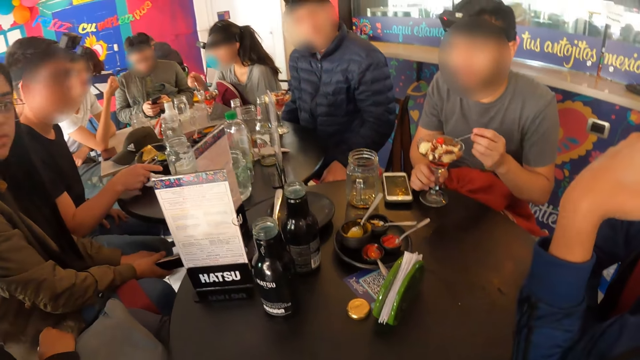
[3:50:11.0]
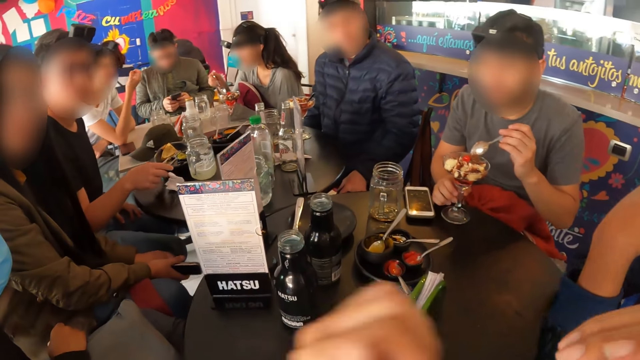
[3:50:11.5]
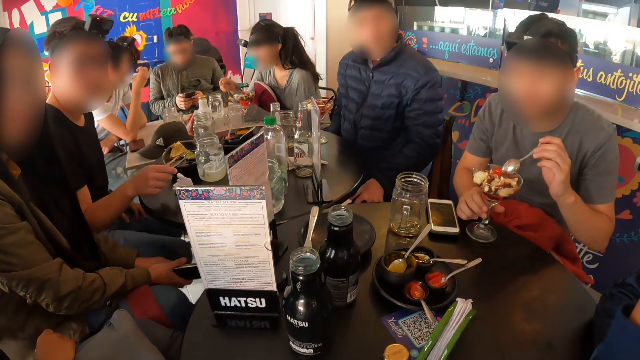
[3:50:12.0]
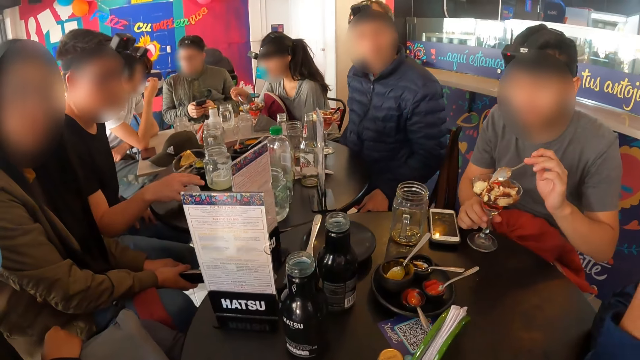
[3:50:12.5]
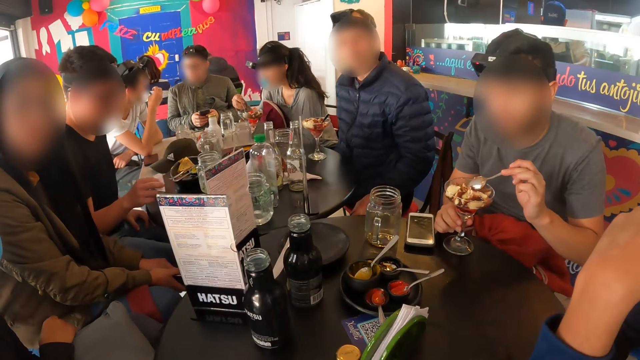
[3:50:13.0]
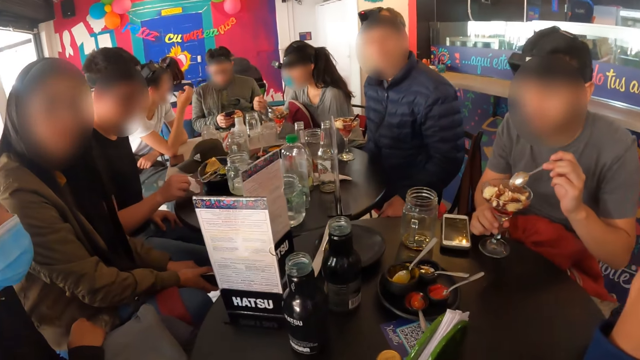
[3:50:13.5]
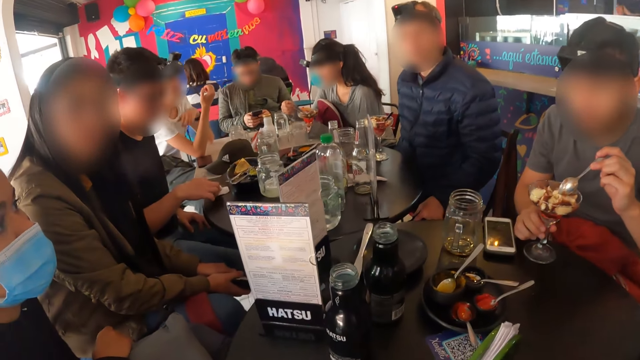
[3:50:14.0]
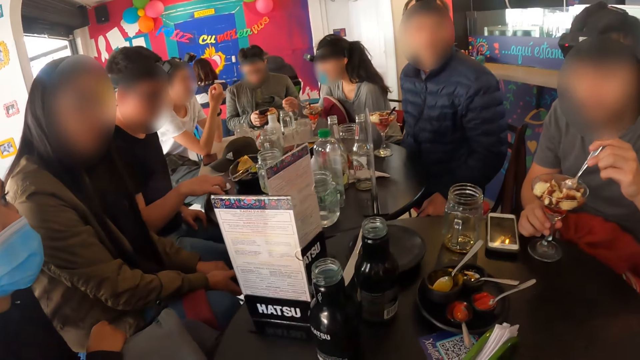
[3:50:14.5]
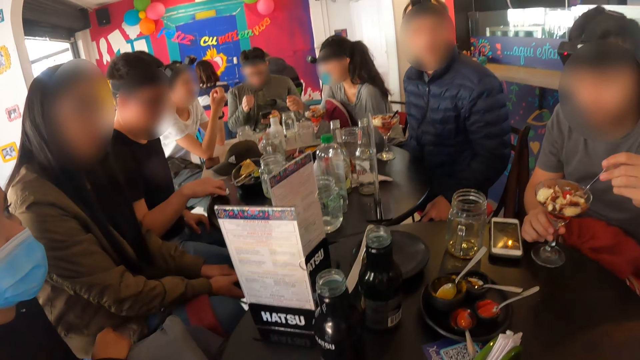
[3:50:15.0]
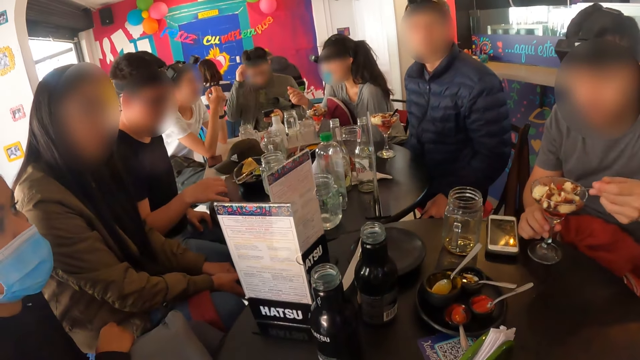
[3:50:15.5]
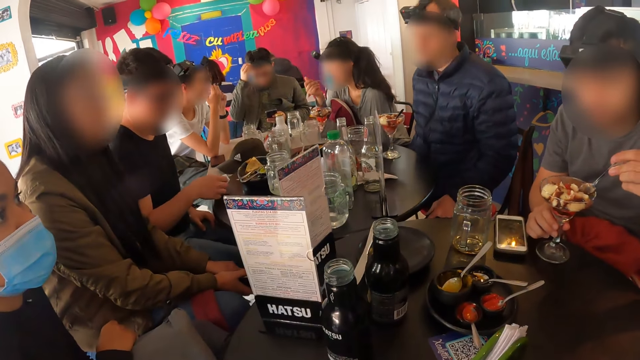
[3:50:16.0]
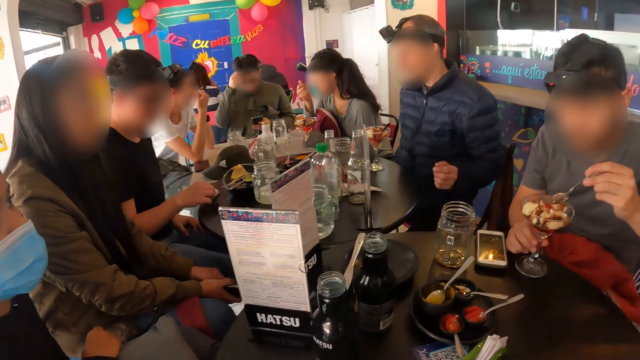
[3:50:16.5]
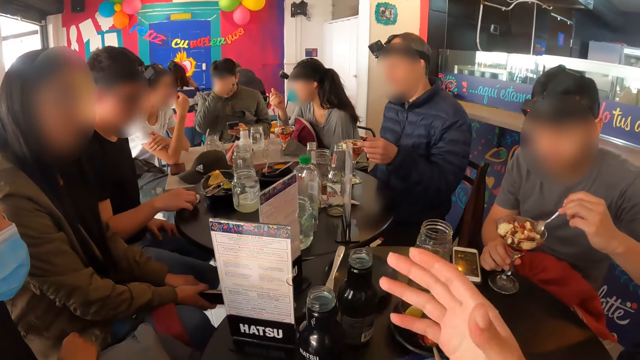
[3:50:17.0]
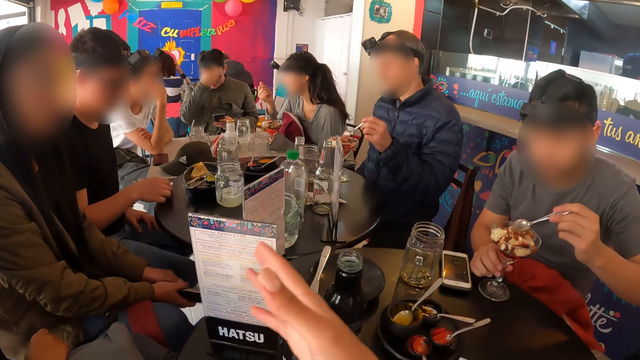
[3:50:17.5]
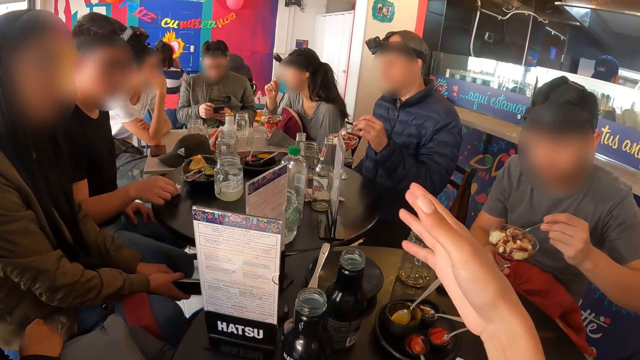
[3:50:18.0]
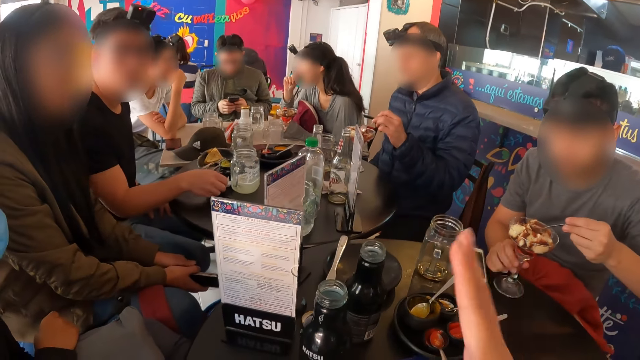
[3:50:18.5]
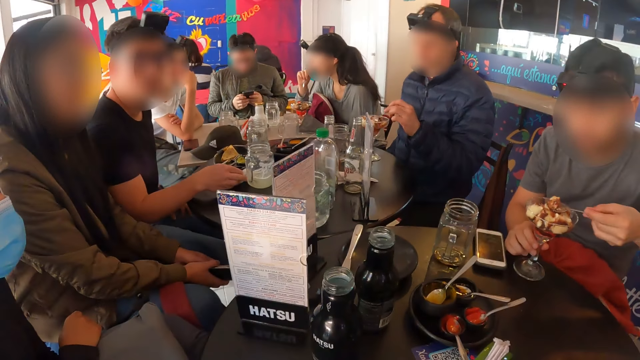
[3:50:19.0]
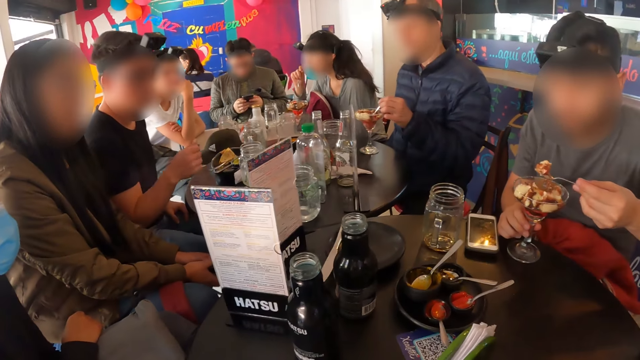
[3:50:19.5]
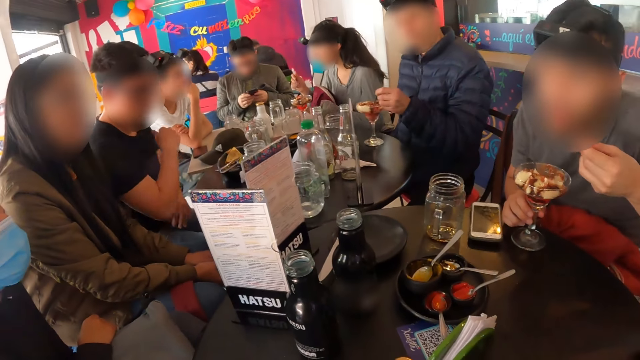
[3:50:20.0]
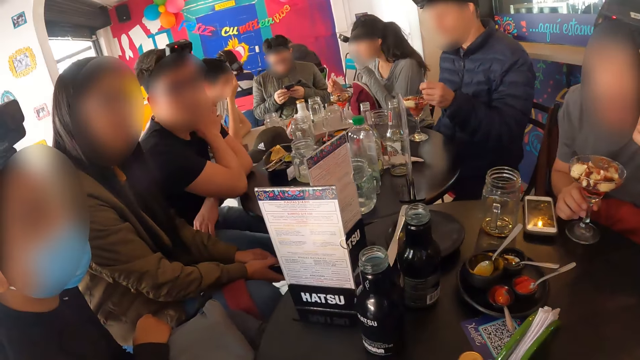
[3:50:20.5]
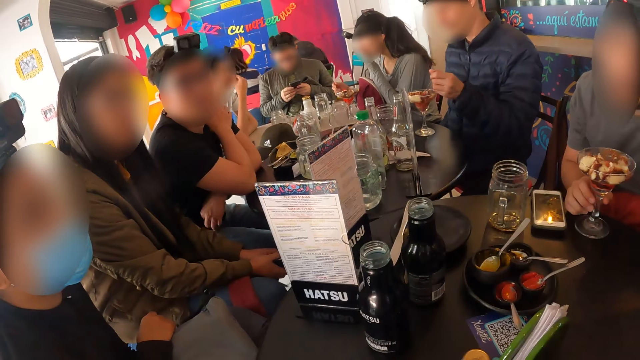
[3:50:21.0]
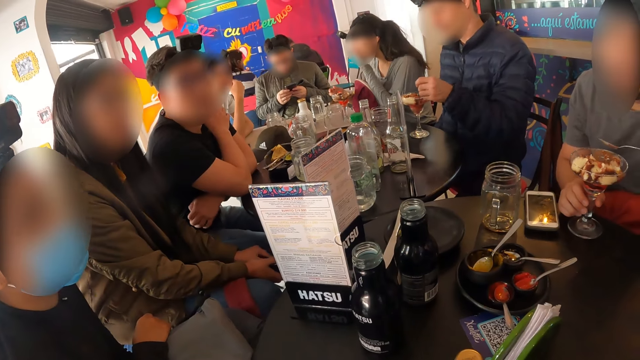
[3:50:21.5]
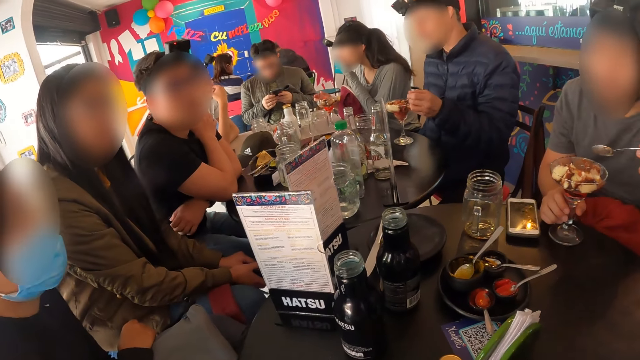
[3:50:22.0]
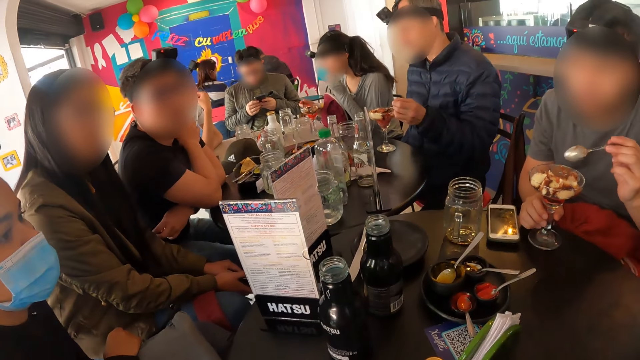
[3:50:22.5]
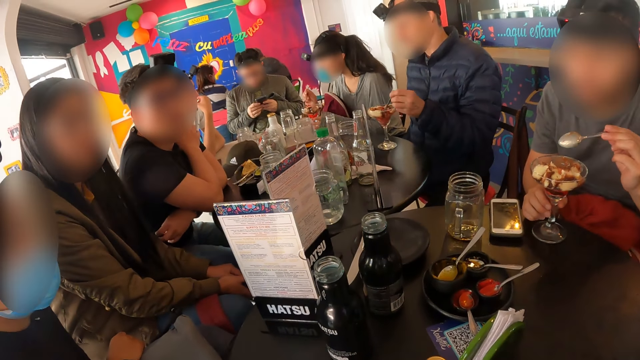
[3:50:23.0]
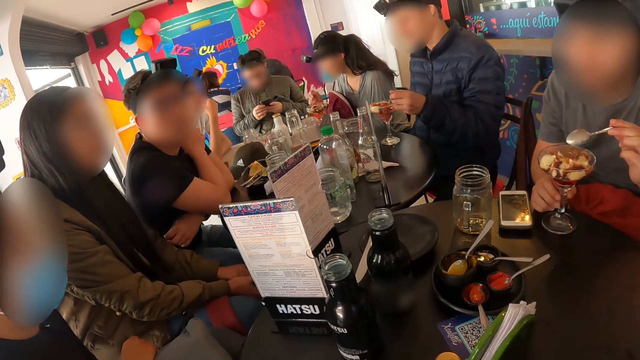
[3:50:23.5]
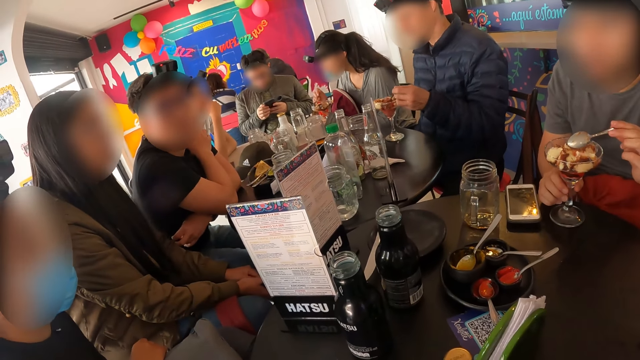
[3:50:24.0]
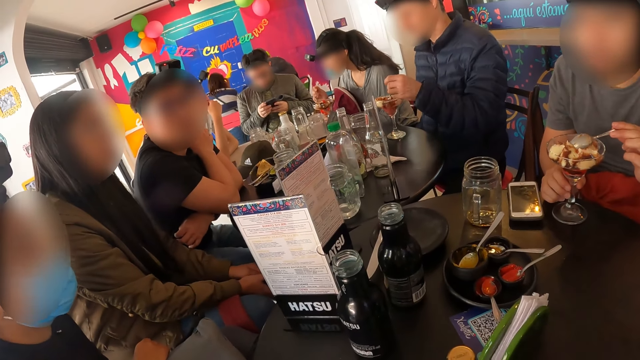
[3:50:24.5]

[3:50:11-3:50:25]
A man picks a spoon from the cup of ice cream with his left hand. The camera wearer puts the hand down. Another man picks a serviette from the table with his right hand. The first man picks a spoonful of ice cream with his left hand. The second man cleans the table with the serviette in his right hand. The camera wearer moves around. A woman picks a spoonful of ice cream with her right hand. A third man touches his right hand with his left hand. A fourth man touches his head with his right hand. The woman eats the ice cream on the spoon in her right hand. The camera wearer gesticulates with her right hand. A fifth man picks the spoon from the cup of ice cream with his left hand. The third man touches his face with his right hand. The camera wearer lifts up the hand. The woman touches her face with her right hand. The fourth man operates the phone in his hands. The second man removes his right hand from the serviette on the table. The first man eats the ice cream on the spoon in his left hand. The second man touches his shoulder with his right hand. The woman touches her face with her left hand. The camera wearer moves around. The woman places the spoon in the cup of ice cream with her right hand. The first man gesticulates with his left hand. The woman picks the spoon from the ice cream cup with her right hand and places her left hand on the ice cream cup.

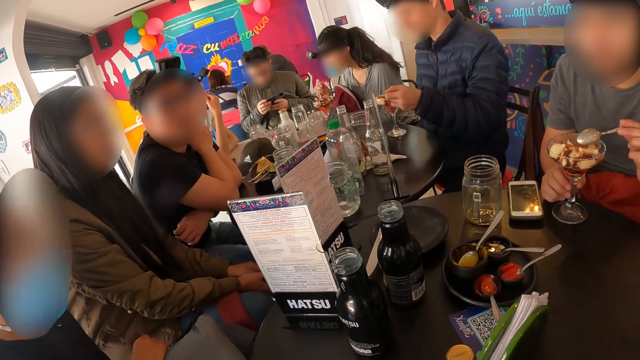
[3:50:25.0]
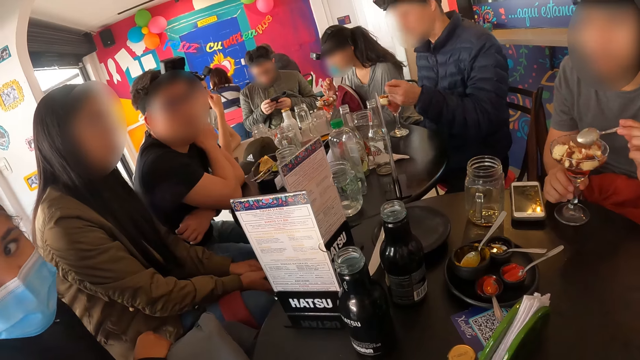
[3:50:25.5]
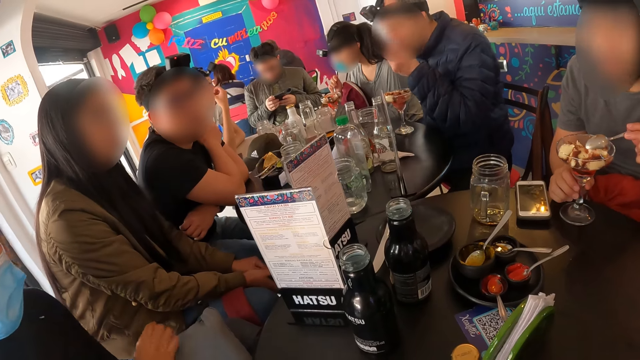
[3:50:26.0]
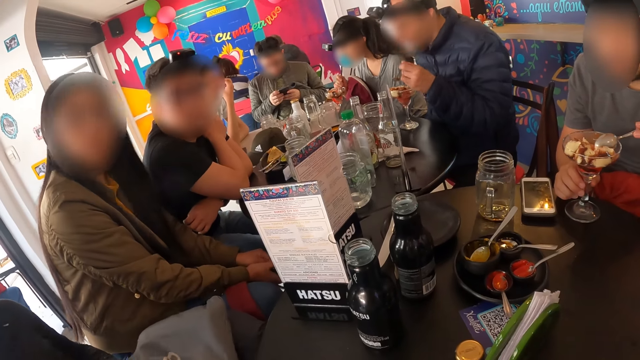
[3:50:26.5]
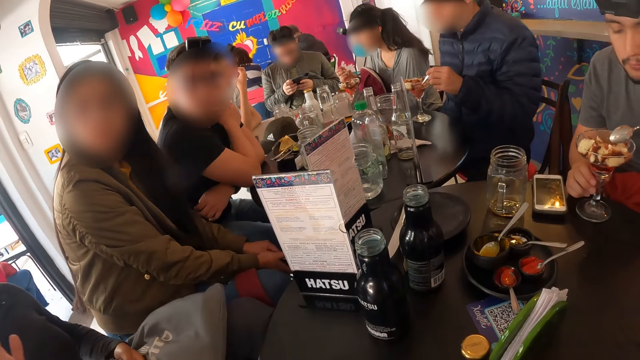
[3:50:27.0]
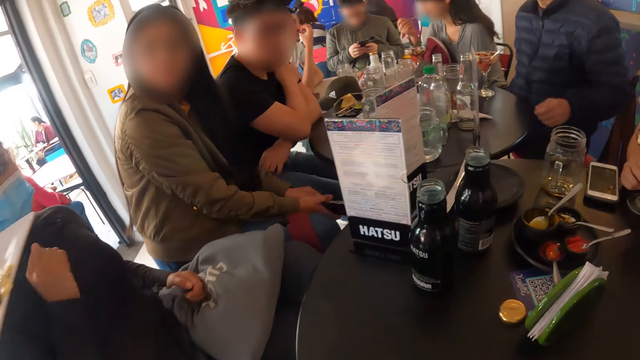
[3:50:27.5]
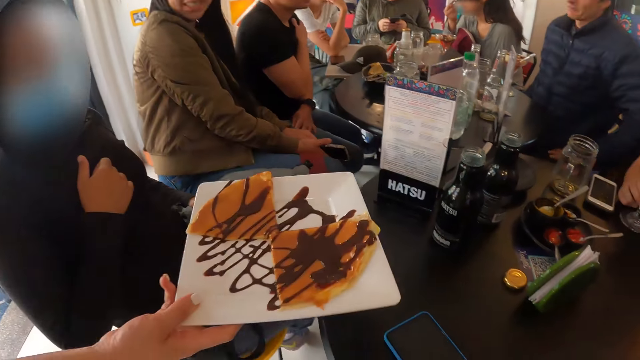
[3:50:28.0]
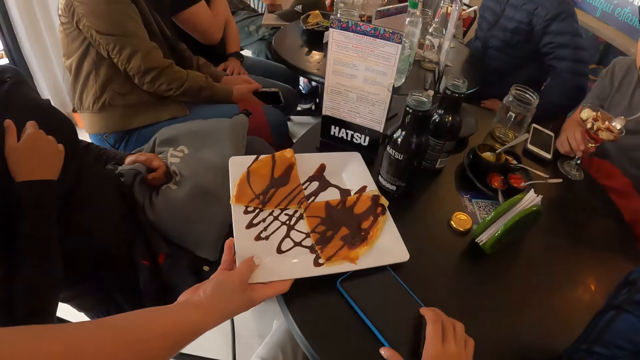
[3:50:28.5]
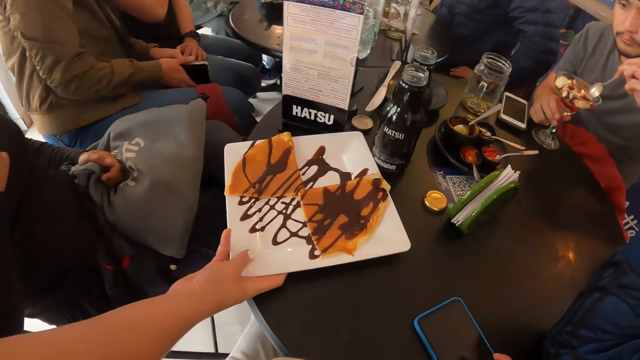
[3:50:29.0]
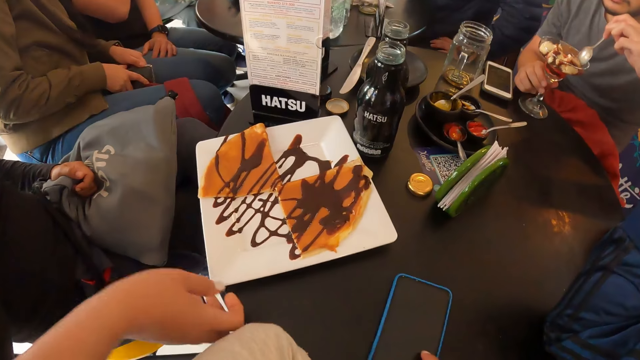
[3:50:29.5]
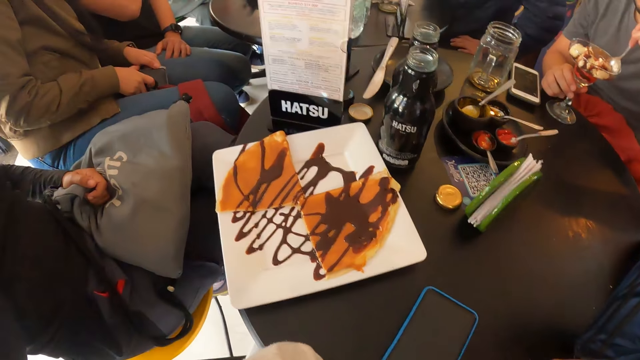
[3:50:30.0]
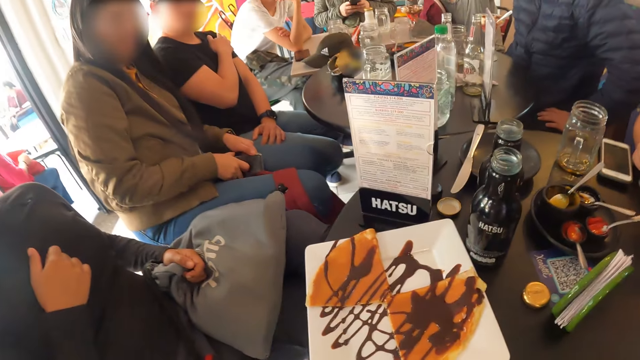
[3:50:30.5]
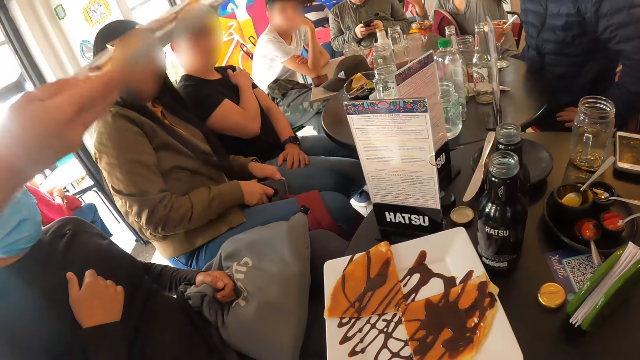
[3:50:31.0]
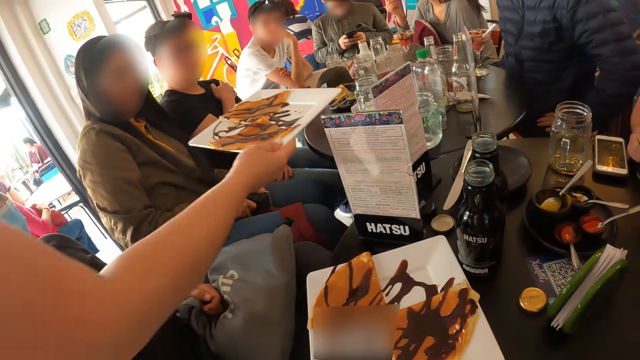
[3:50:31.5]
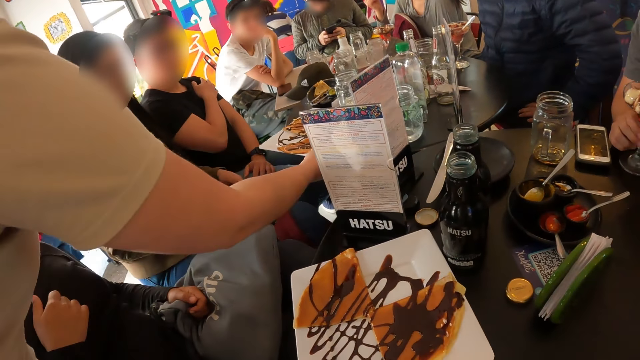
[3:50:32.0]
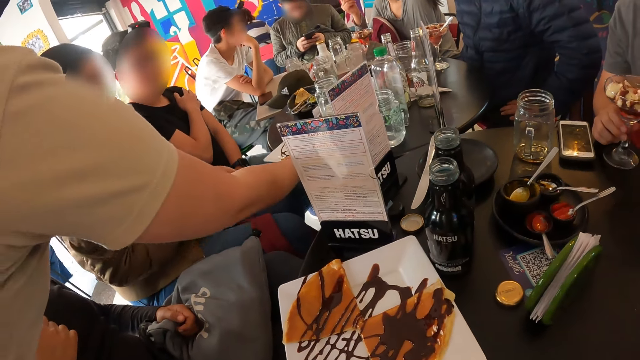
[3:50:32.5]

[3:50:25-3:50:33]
A man picks a spoonful of ice cream with his left hand and eats the ice cream on the spoon in his left hand. A woman picks a spoonful of ice cream with her right hand. The man eats the ice cream on the spoon in his left hand. Another woman touches a top with her right hand. The first woman eats the ice cream on the spoon in her right hand. The camera wearer moves the phone on the table with her right hand. A waiter places a plate on the table with her right hand. The camera wearer holds the phone. Another man touches his face with his right hand. The camera wearer moves around. The waiter places a plate on the table with her right hand.
